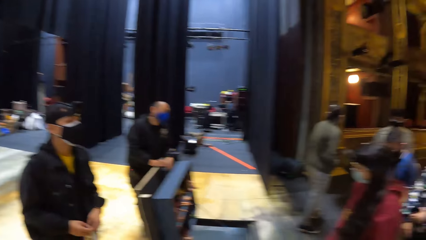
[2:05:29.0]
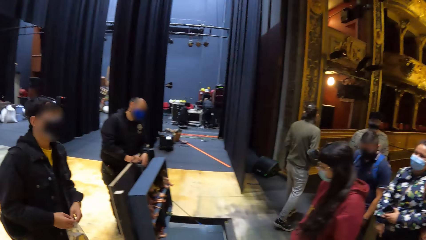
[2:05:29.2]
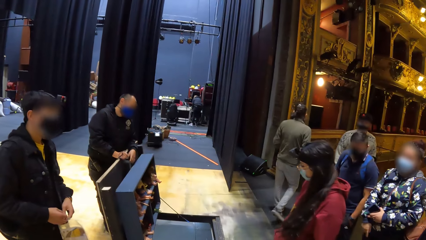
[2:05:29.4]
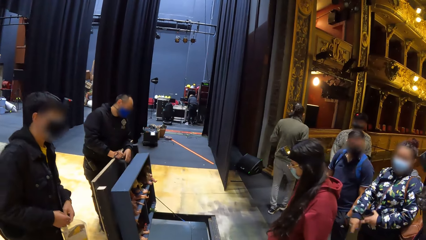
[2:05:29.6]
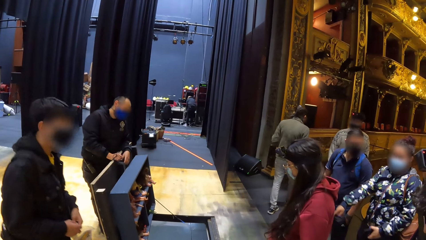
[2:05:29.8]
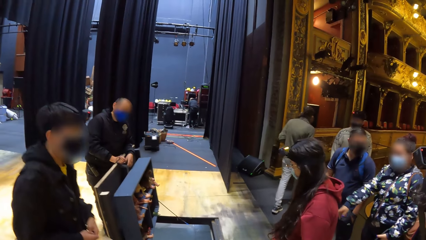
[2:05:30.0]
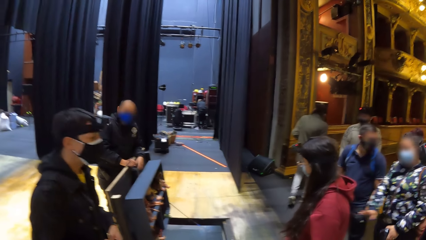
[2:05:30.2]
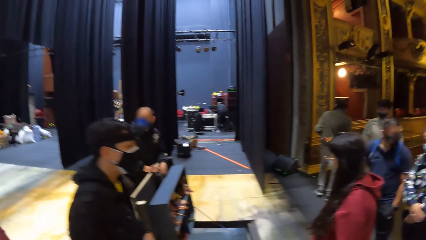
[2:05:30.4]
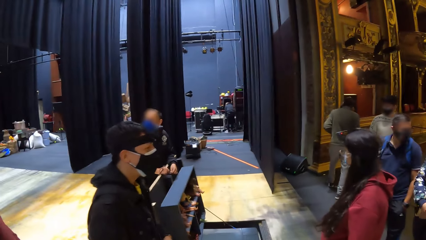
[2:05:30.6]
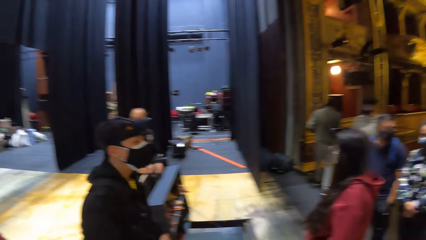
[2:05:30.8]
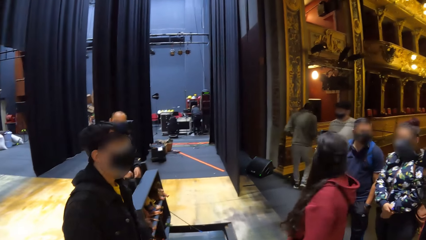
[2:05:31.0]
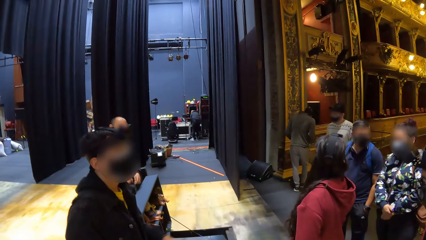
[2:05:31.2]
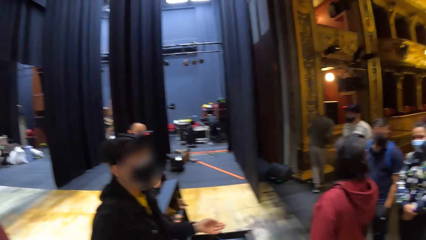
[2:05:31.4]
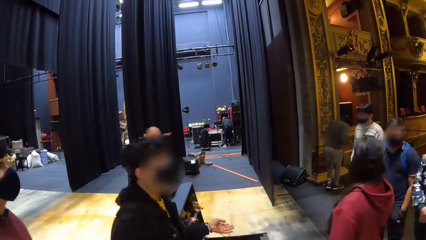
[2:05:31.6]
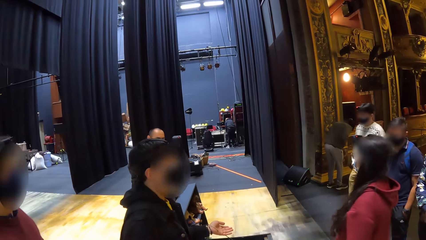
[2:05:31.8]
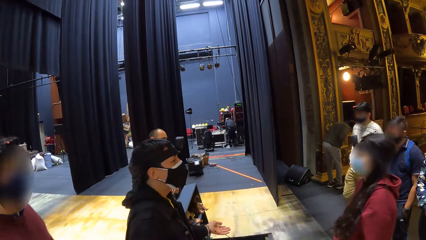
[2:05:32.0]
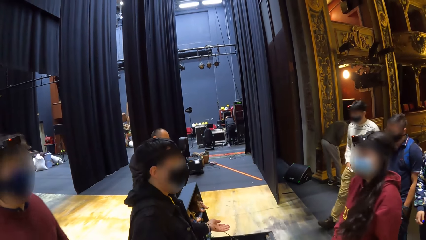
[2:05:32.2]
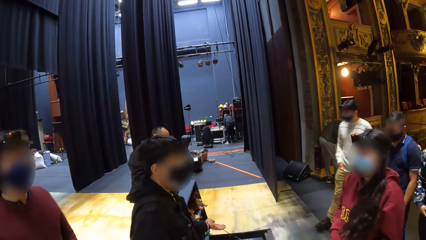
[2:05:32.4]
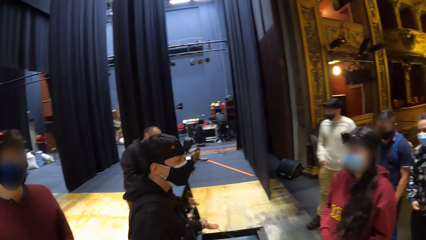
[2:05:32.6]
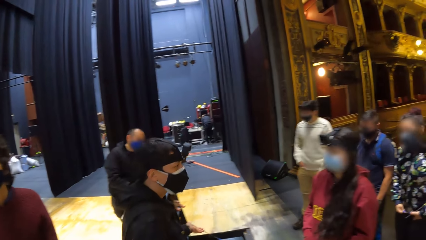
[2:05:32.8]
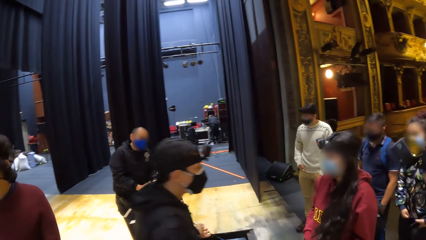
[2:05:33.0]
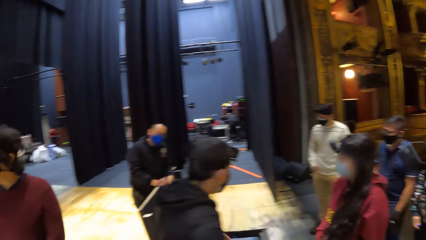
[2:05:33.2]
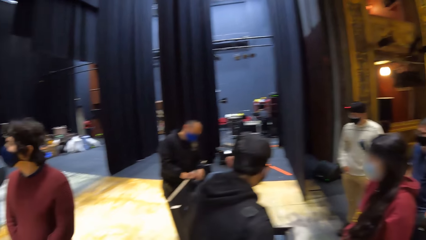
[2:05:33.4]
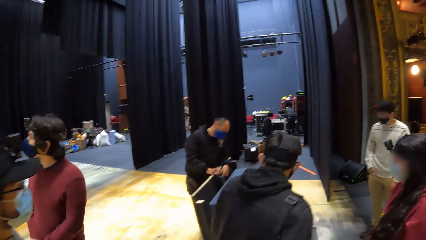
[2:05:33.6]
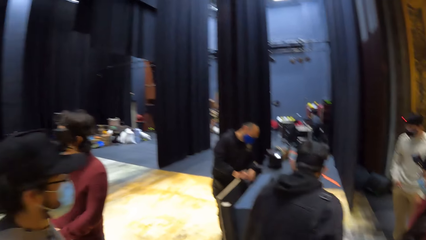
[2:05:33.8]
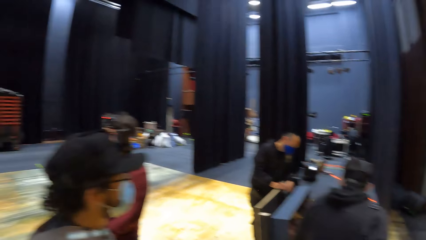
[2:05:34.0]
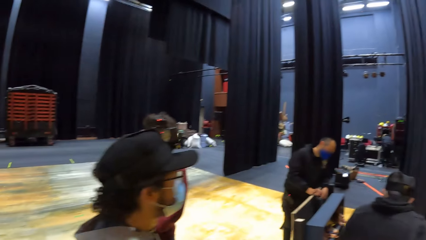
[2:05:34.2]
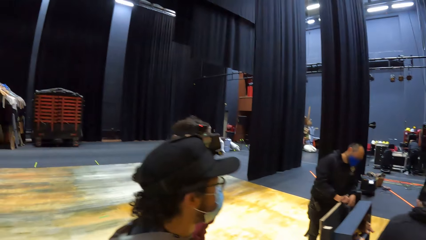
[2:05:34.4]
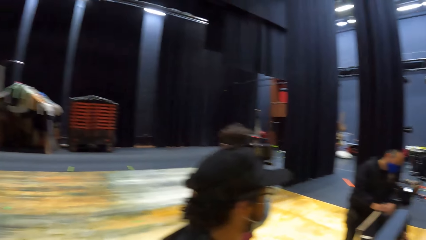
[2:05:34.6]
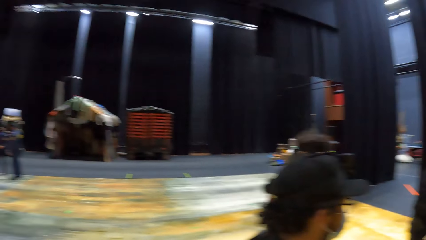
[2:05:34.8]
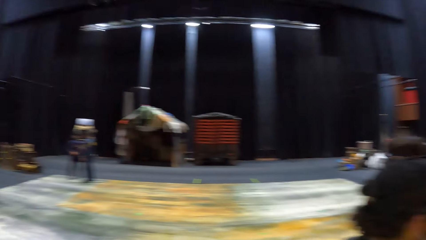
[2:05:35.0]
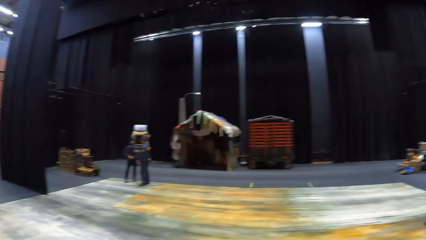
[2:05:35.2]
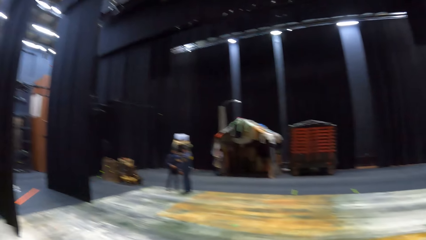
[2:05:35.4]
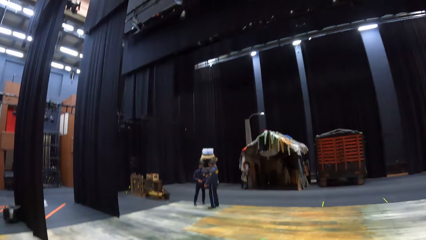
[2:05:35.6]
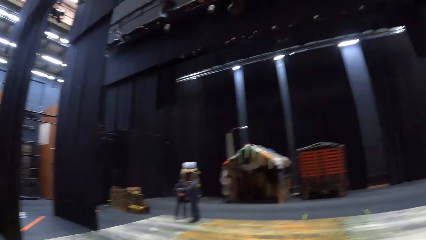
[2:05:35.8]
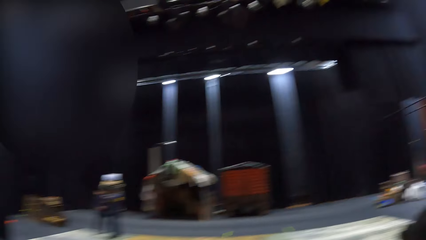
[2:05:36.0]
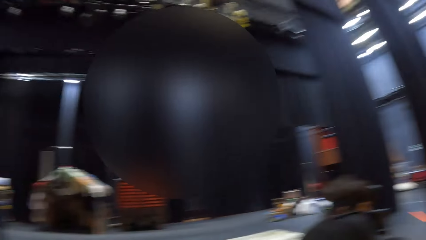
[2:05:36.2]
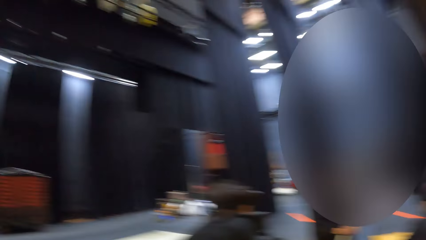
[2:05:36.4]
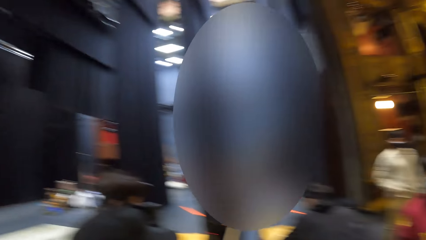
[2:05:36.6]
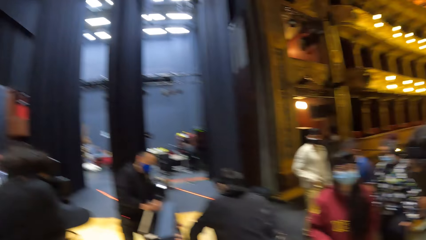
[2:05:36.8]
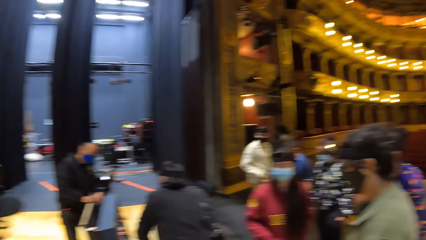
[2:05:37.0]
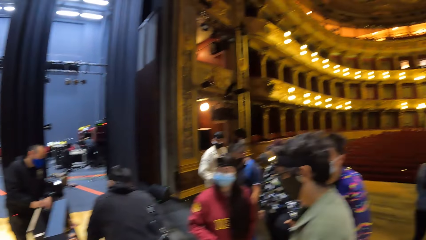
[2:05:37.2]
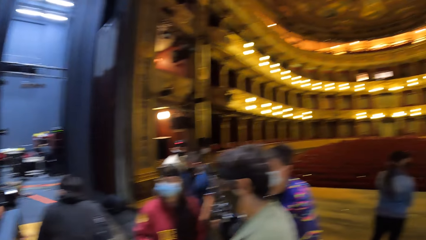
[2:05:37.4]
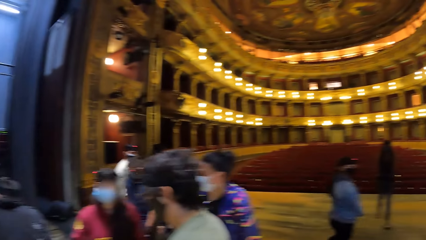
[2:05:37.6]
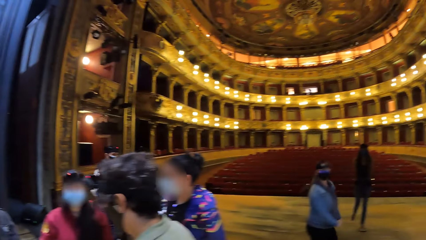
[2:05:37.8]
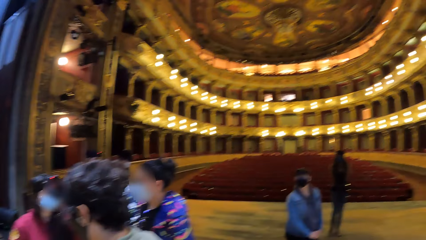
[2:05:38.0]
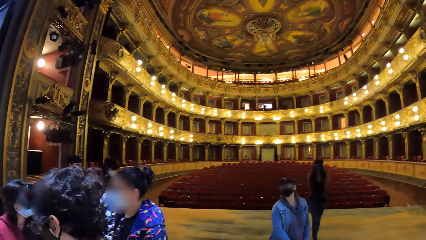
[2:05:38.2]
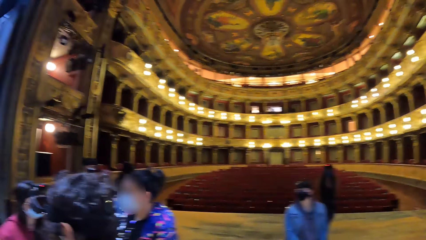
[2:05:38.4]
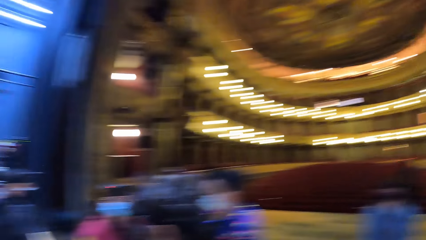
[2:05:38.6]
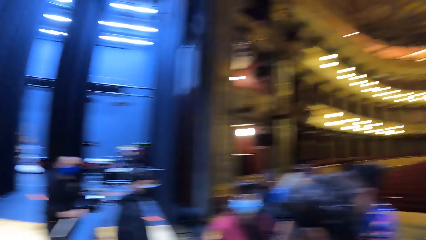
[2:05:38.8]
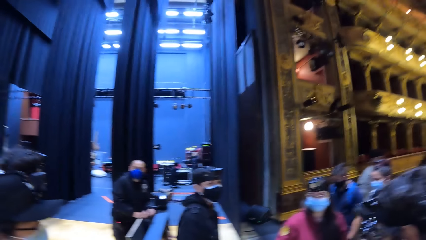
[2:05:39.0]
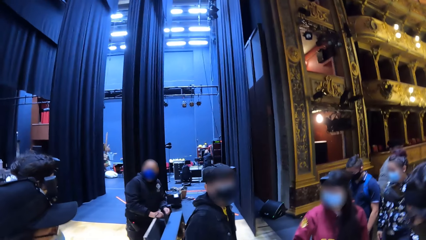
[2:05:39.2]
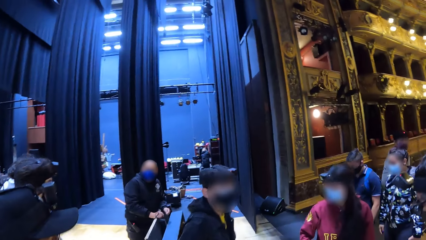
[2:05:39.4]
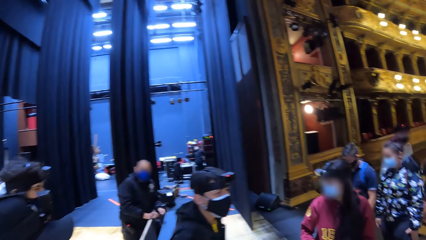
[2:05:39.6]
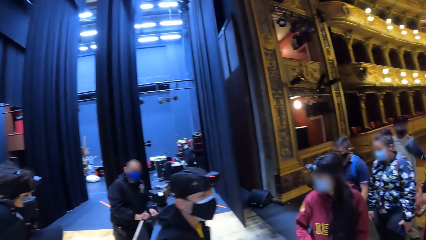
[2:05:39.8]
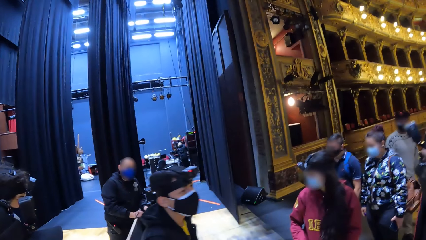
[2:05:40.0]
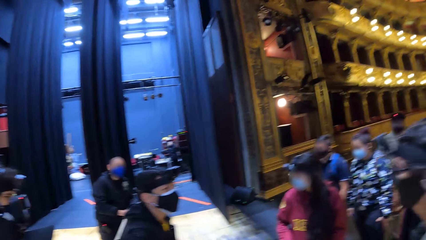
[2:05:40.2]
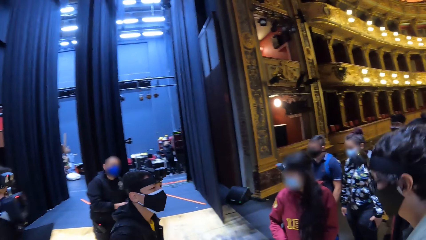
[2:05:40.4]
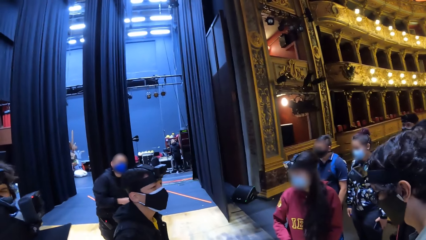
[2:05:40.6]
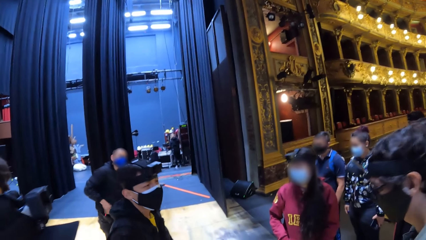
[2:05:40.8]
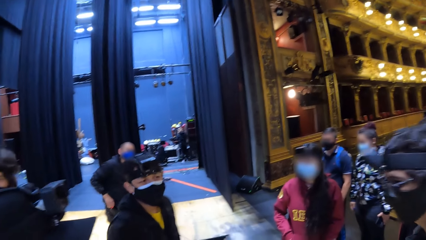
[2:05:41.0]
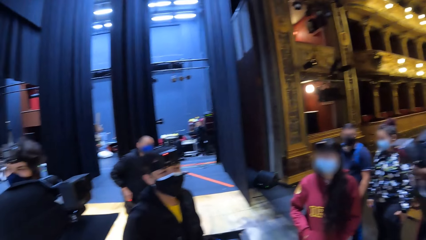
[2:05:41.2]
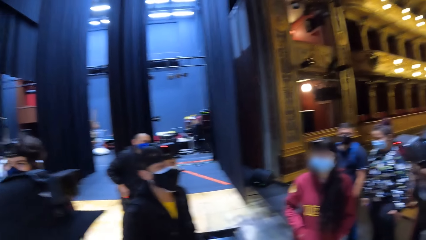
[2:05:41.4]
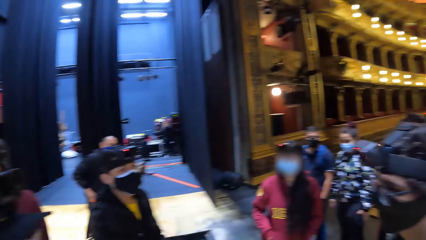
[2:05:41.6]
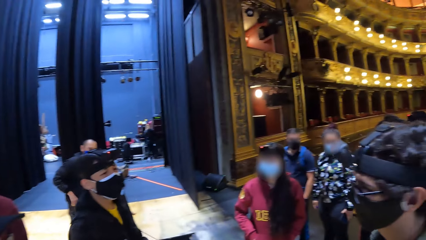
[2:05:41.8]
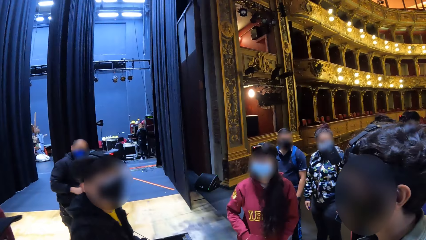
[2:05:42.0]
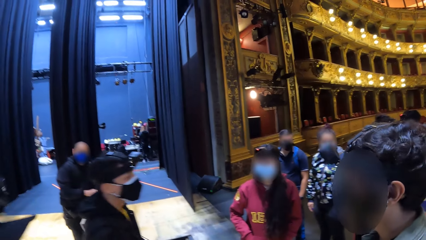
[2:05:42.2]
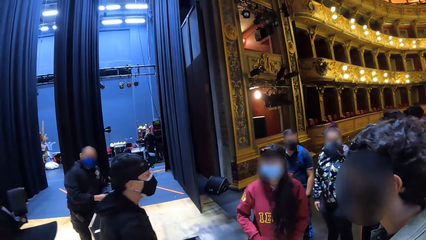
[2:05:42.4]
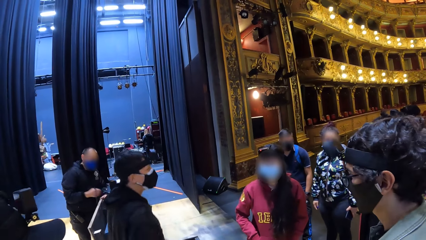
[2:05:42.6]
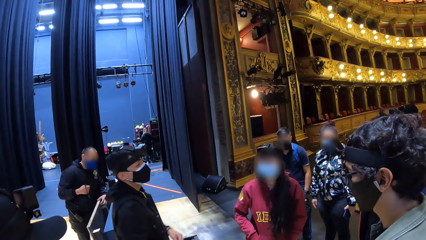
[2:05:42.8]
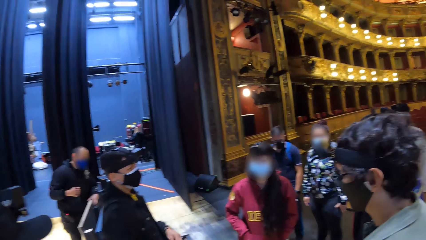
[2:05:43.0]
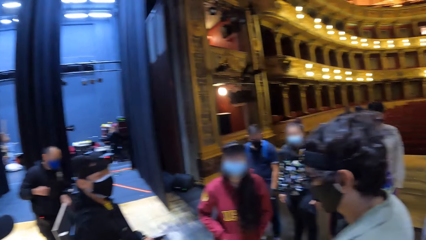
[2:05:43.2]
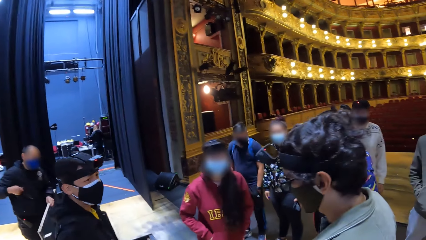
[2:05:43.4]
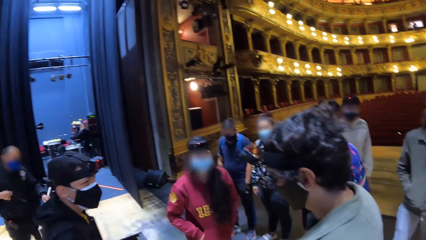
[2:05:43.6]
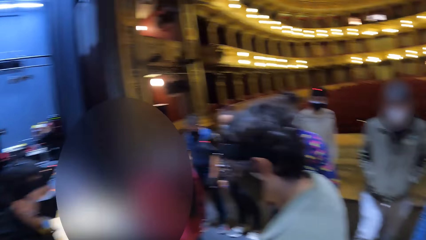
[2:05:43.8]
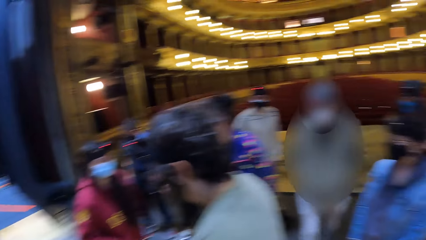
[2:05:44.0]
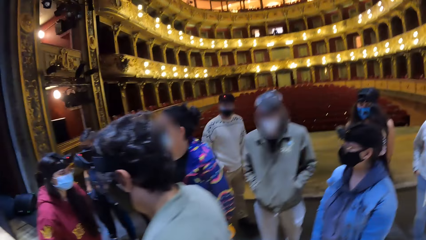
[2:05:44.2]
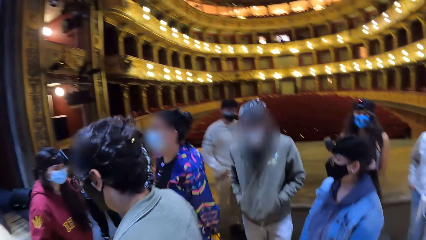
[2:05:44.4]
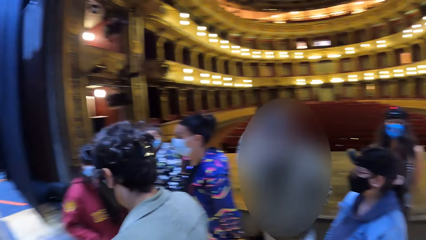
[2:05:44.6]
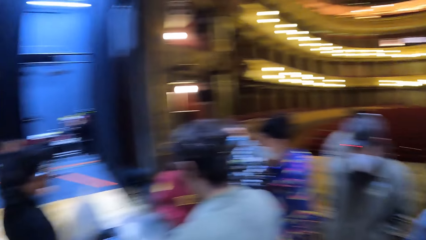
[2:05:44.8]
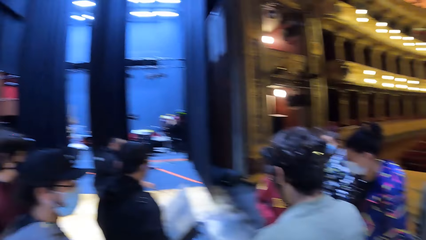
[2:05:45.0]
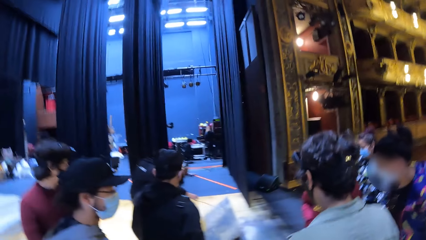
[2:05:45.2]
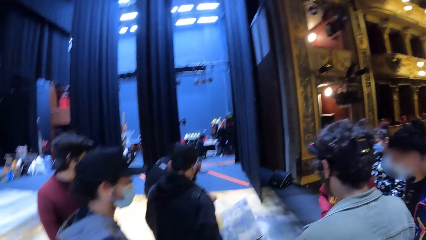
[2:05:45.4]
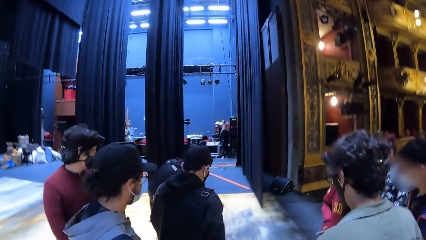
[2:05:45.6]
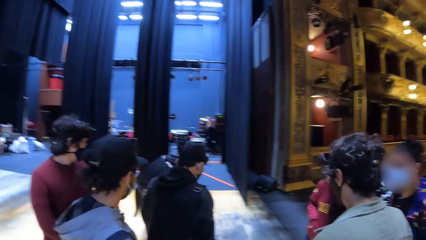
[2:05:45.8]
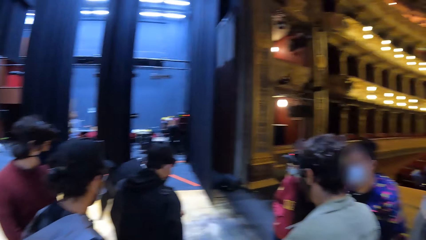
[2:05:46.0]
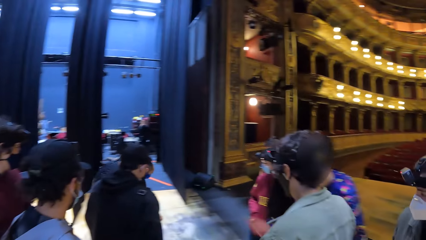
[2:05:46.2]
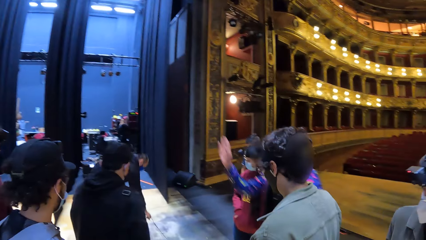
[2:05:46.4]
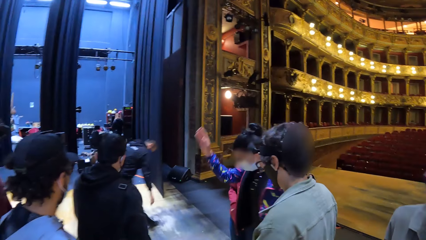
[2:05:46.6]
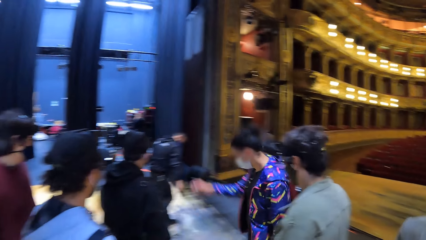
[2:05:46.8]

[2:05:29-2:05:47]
A man converses with colleagues. The camera wearer looks around the building. The man converses with colleagues. The camera wearer looks at colleagues.
